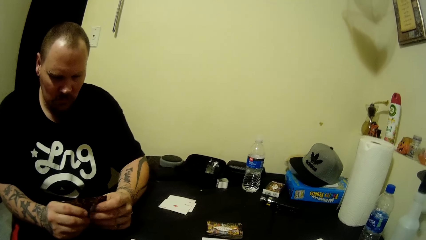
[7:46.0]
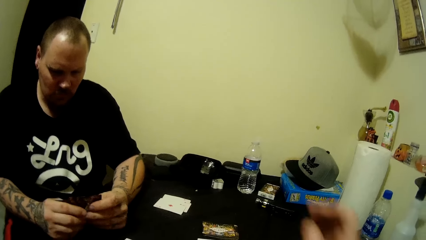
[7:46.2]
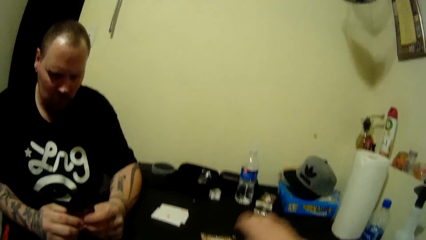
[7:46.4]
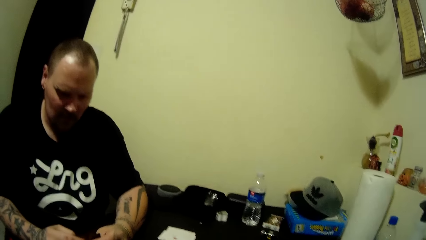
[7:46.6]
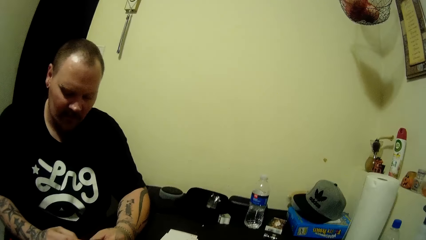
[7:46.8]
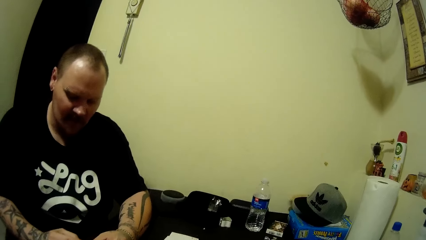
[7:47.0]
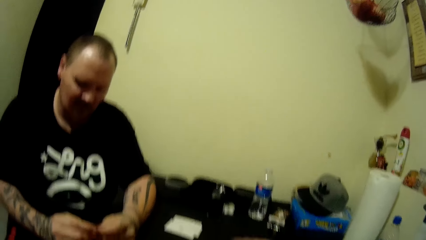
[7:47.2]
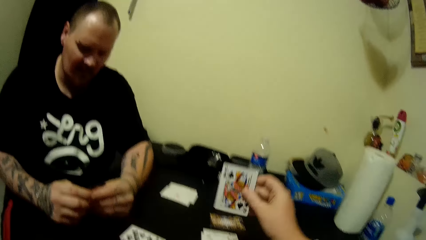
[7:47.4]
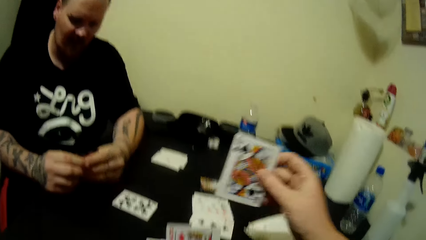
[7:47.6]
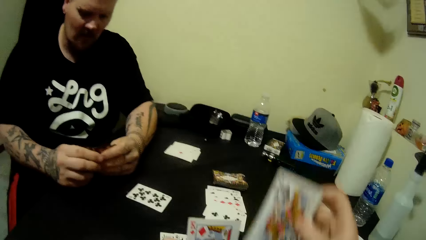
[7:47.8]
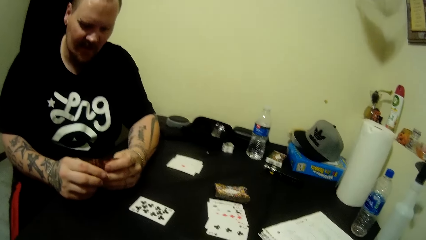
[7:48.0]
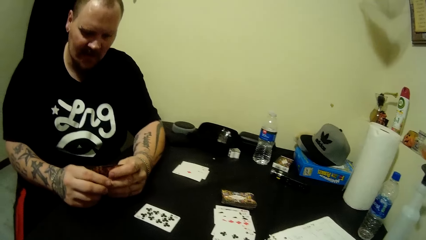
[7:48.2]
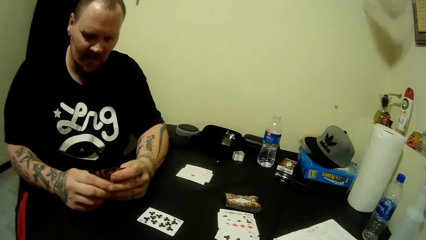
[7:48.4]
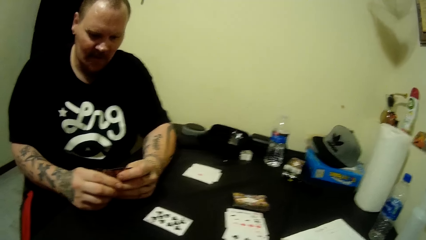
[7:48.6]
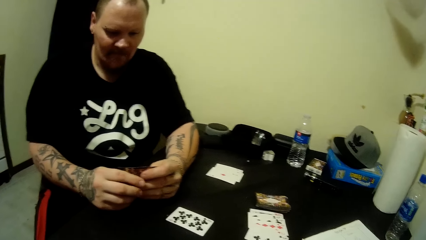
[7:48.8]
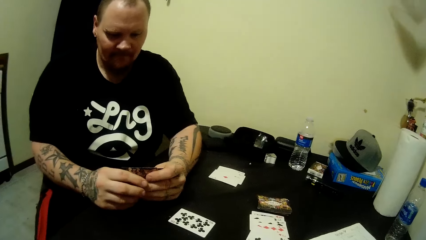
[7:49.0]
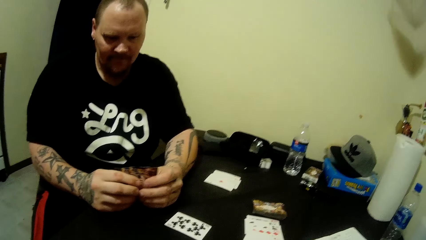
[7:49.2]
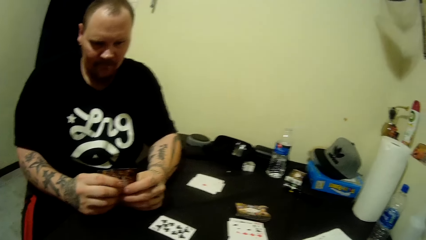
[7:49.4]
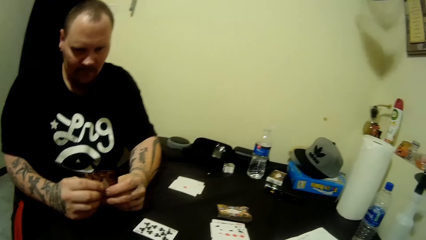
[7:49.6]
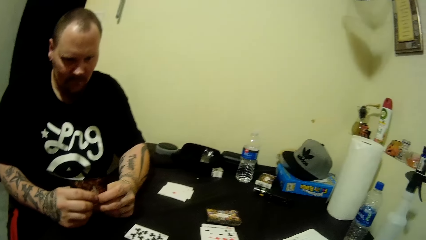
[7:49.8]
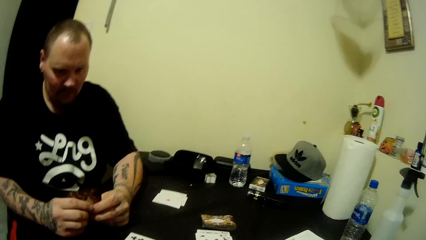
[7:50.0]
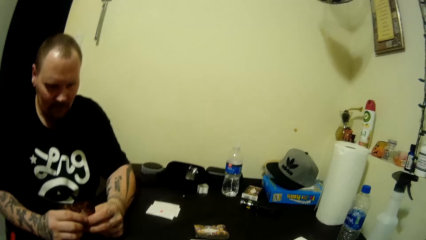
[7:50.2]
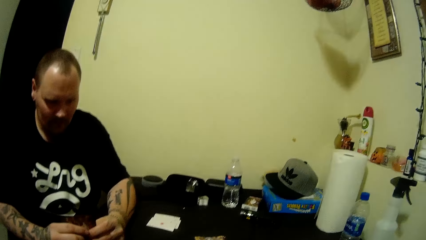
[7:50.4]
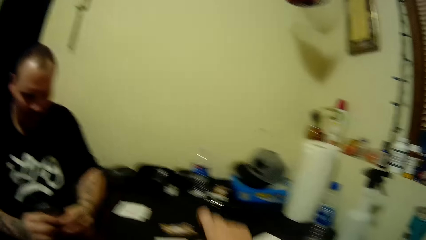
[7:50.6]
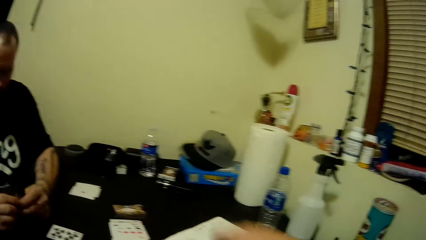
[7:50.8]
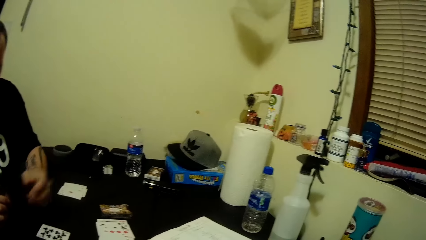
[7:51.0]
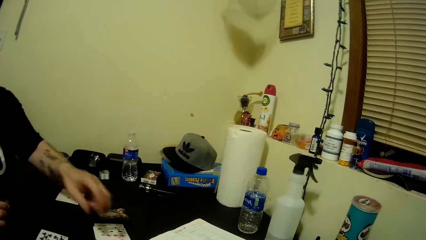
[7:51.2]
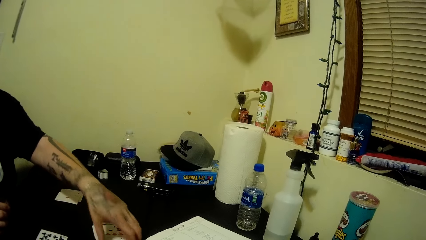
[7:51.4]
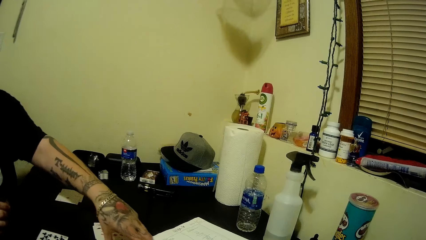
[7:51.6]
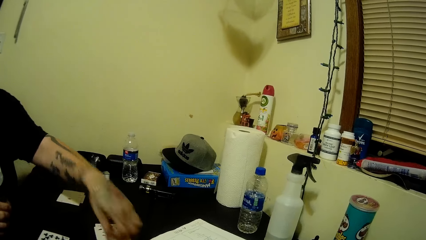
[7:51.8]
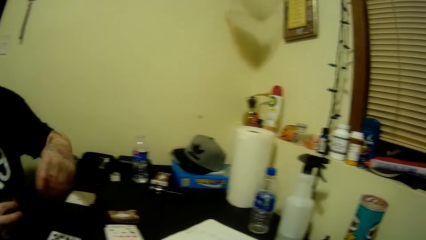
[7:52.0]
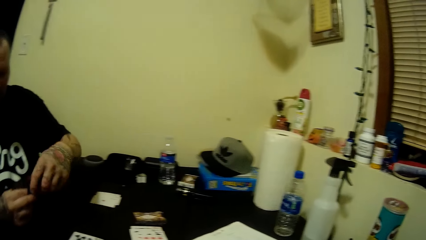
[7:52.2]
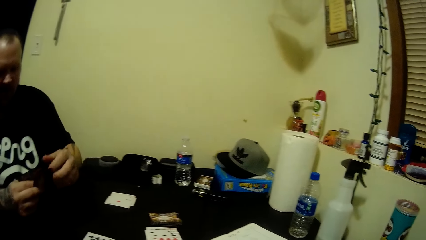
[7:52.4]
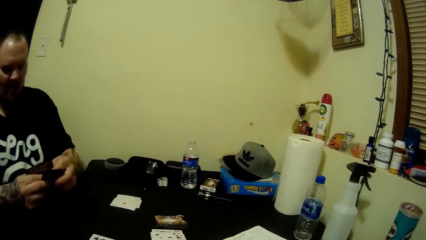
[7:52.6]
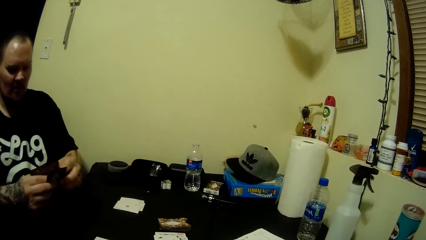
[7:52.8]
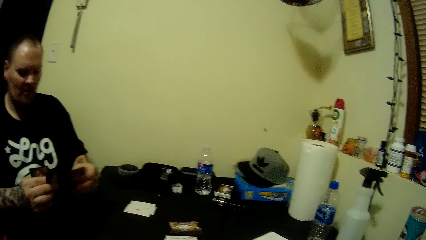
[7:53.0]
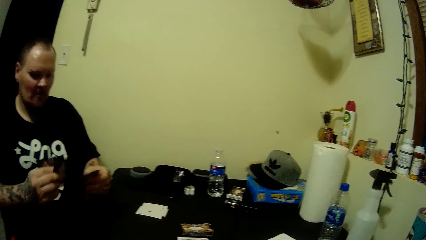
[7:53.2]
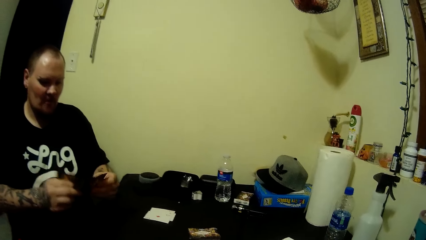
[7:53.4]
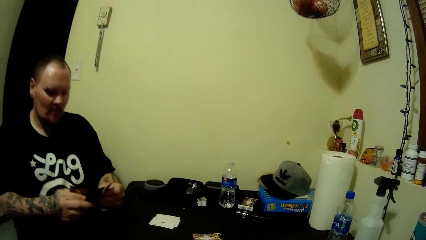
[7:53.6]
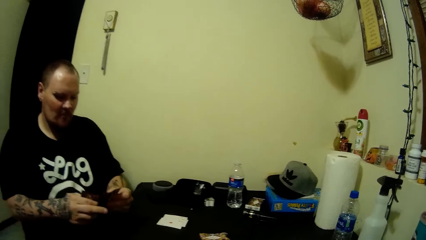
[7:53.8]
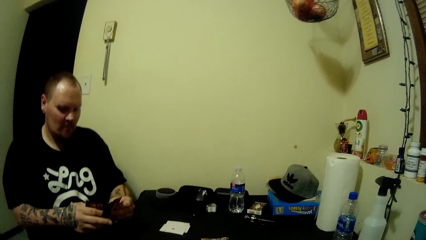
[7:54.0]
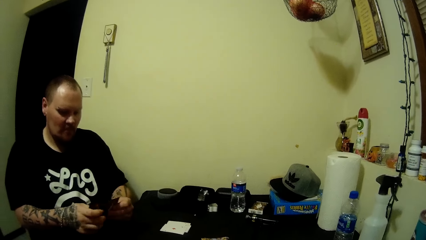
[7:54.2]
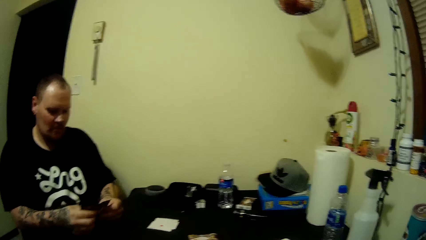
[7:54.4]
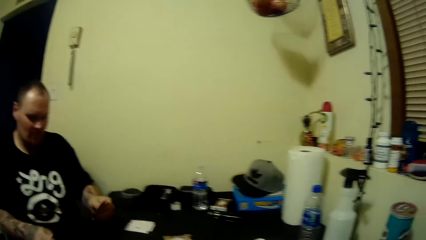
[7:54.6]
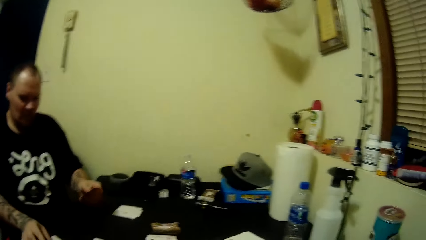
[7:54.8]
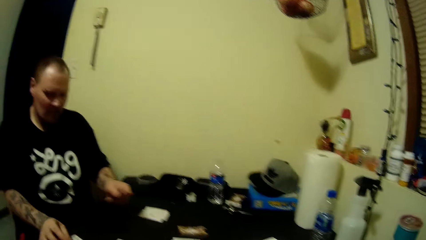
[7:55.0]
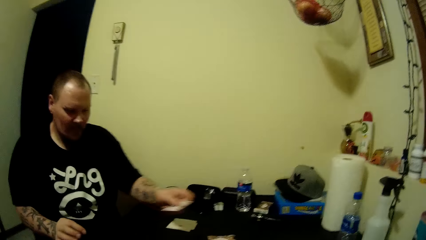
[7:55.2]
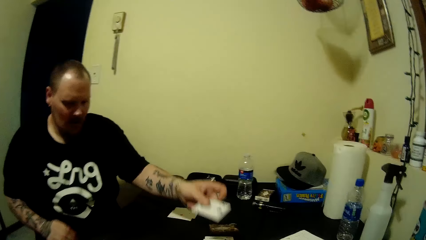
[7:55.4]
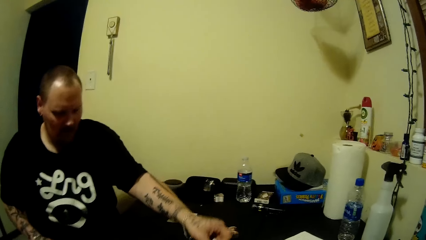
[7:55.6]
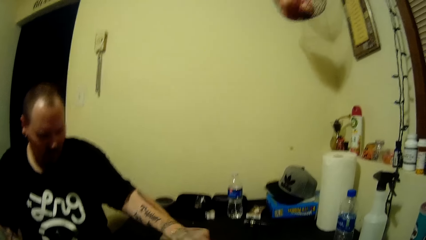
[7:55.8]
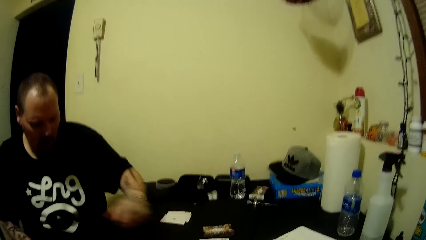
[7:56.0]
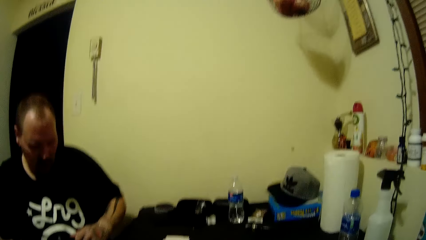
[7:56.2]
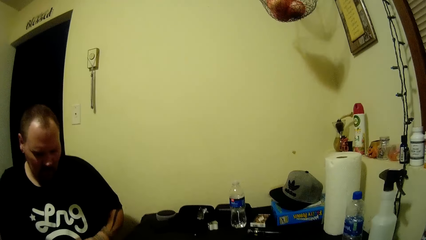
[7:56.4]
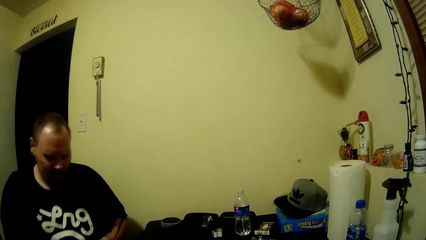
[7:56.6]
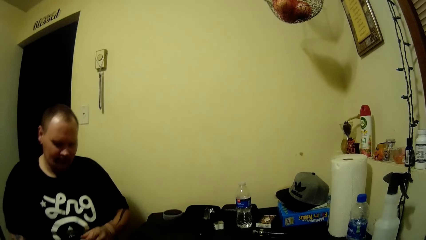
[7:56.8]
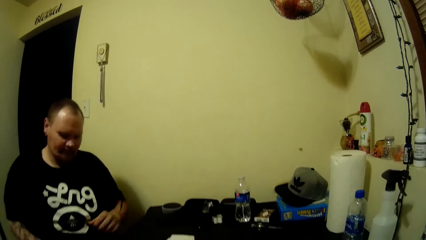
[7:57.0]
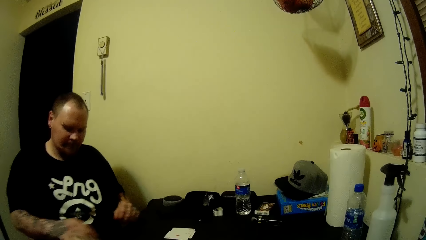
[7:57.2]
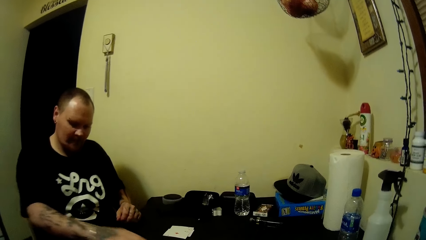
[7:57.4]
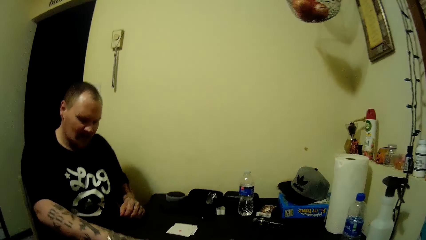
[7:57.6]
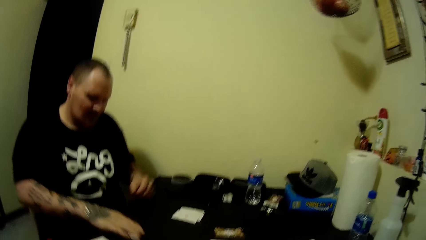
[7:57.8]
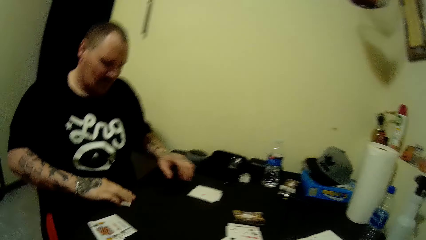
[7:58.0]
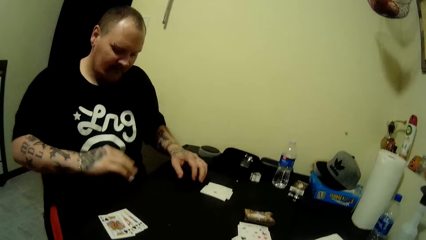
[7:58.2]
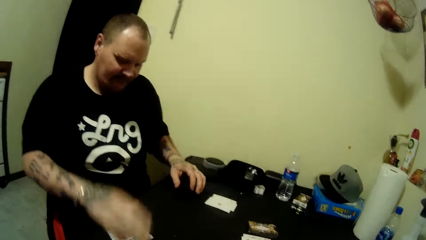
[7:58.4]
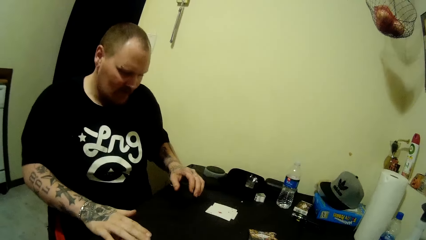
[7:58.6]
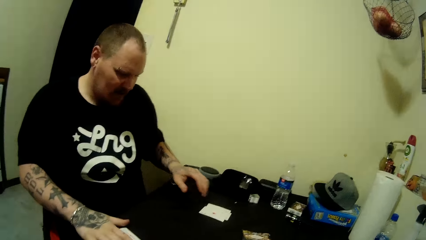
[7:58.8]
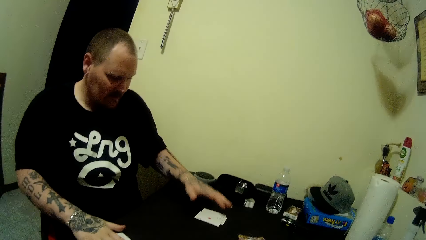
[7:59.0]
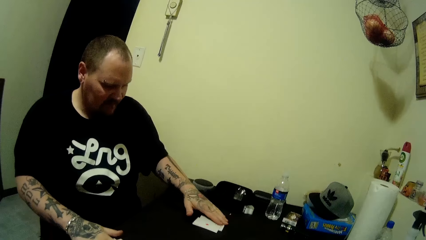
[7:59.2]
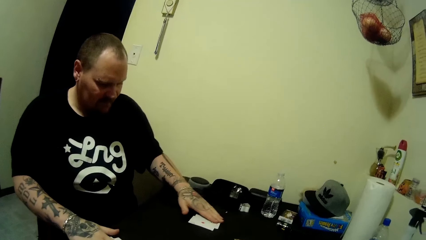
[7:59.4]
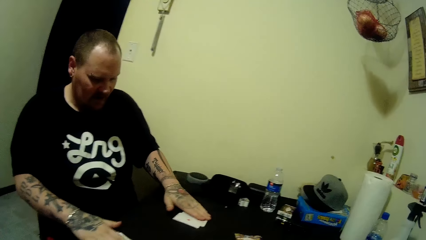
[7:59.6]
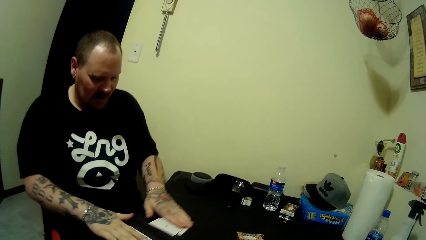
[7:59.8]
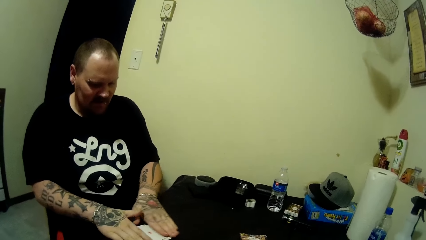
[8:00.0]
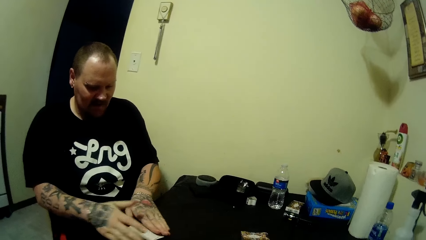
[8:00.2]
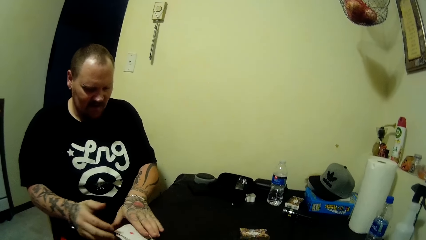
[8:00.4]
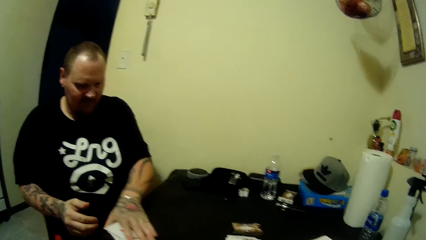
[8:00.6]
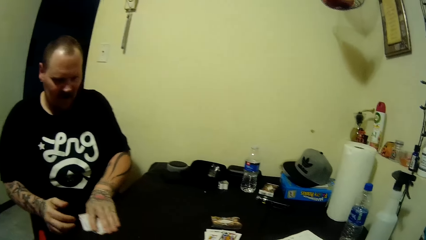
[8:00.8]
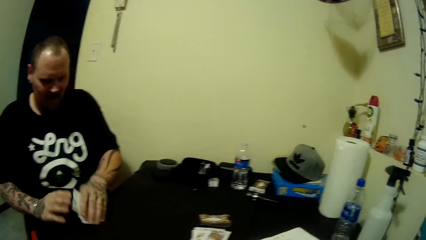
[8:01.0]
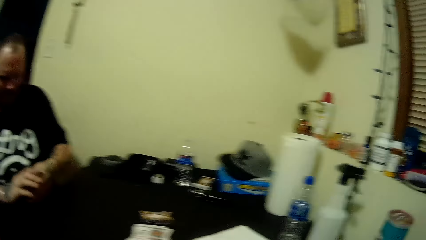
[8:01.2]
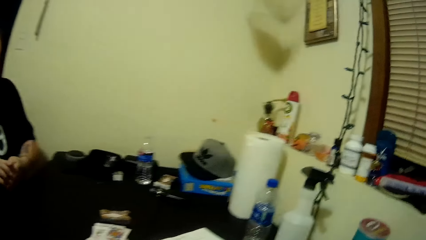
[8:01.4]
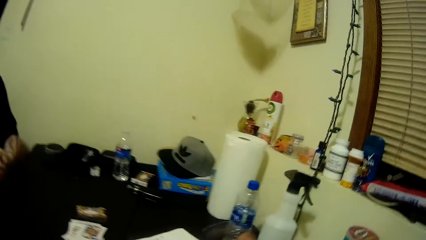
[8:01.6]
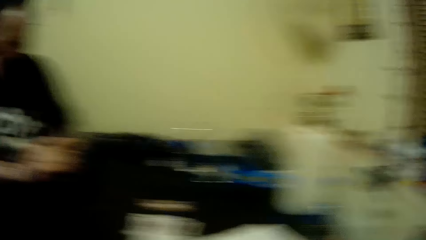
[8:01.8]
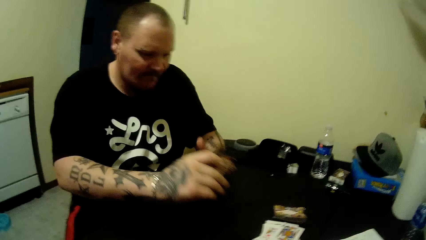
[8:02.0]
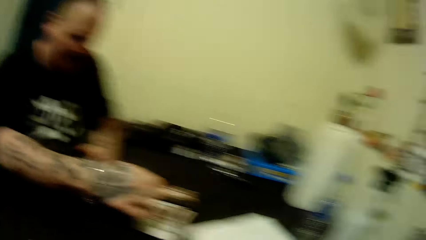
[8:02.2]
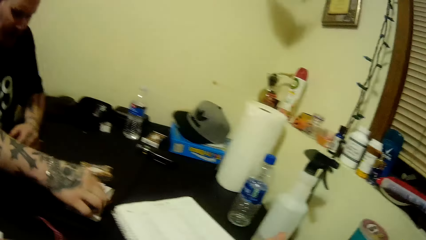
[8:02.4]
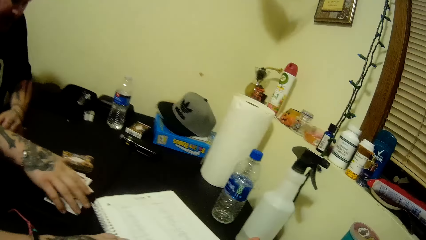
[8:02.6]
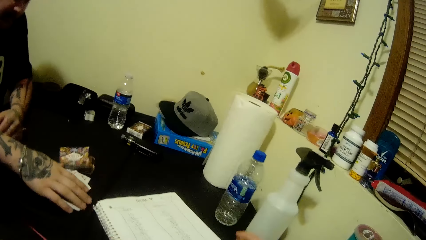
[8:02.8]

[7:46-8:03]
A man holds the cards. The camera wearer picks up a card from the table with her right hand. She puts the hands down. She places the card on the table with her right hand. She puts the hands down. The man picks up a card from the table with his left hand and places the card on the table. The man arranges the cards in his two hands and holds the cards. The man places the cards in his right hand on the table and places the cards in his left hand on the table. The man picks up cards from the table with his right hand and places the cards on the table with his right hand. The man shuffles the cards. The man slides the cards stacked on the table towards each other with his two hands. The man picks up the cards from the table with his left hand and holds the cards with his two hands.
